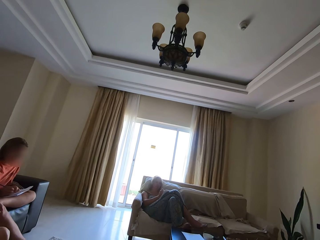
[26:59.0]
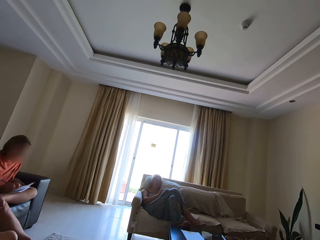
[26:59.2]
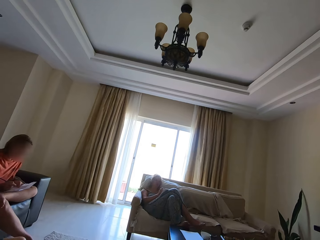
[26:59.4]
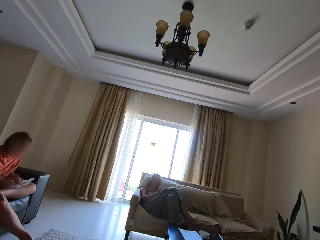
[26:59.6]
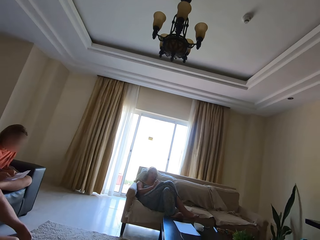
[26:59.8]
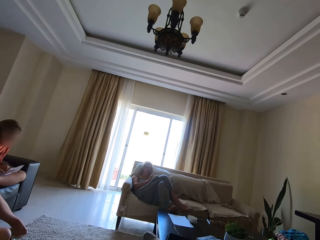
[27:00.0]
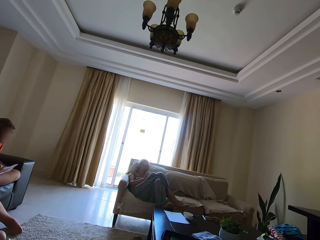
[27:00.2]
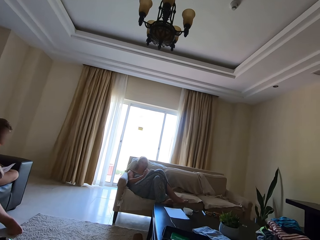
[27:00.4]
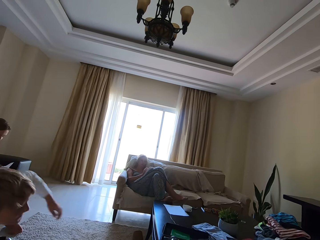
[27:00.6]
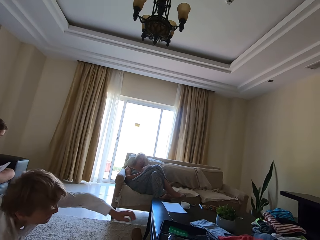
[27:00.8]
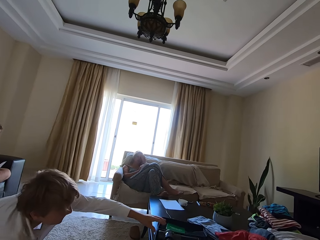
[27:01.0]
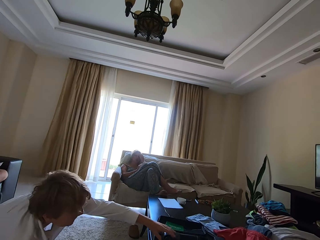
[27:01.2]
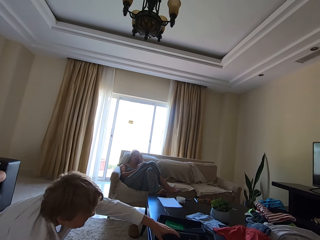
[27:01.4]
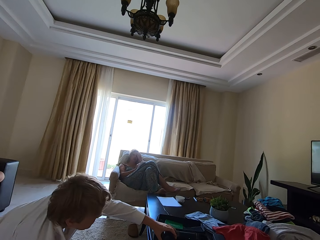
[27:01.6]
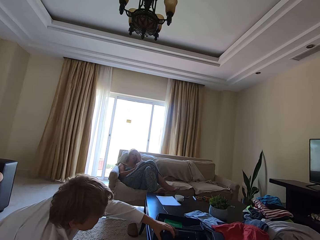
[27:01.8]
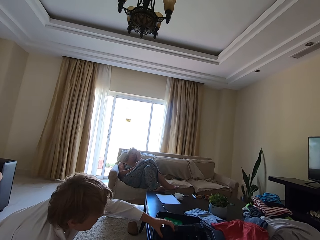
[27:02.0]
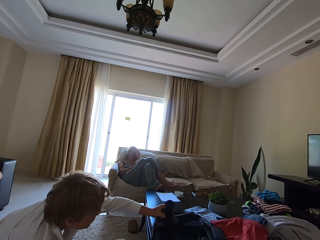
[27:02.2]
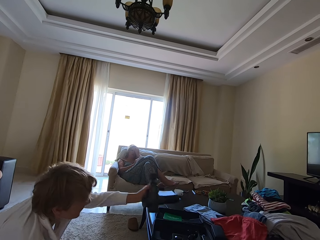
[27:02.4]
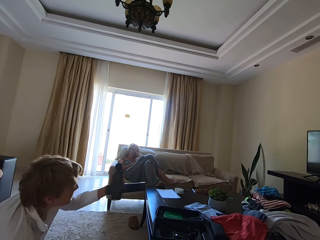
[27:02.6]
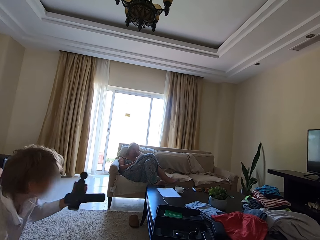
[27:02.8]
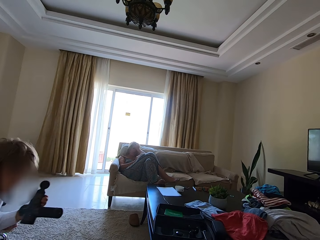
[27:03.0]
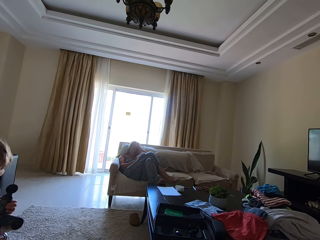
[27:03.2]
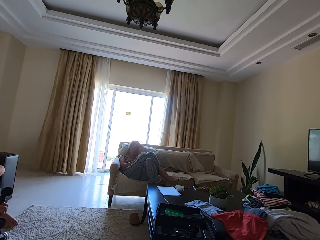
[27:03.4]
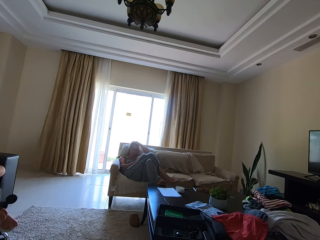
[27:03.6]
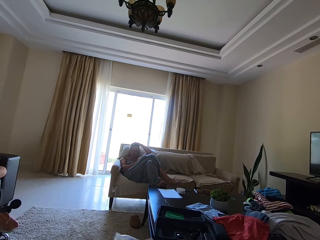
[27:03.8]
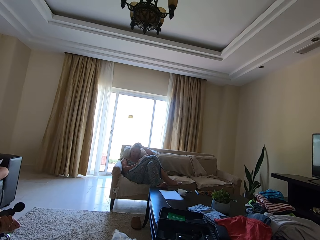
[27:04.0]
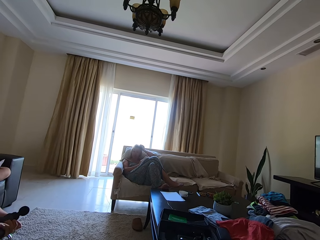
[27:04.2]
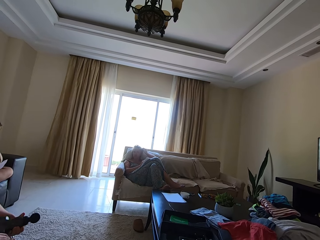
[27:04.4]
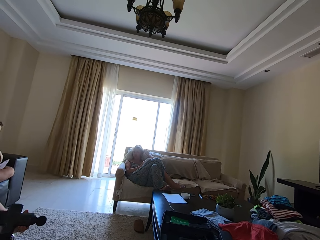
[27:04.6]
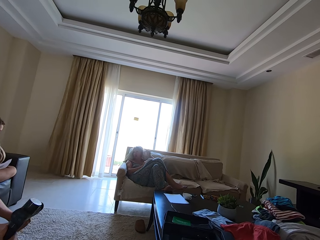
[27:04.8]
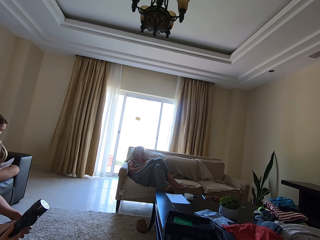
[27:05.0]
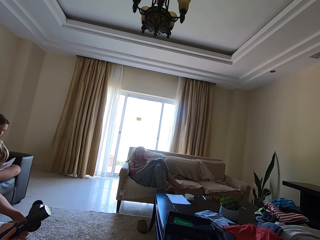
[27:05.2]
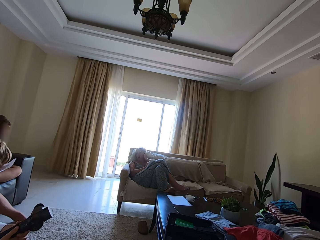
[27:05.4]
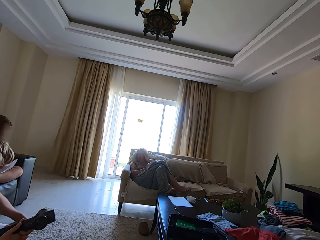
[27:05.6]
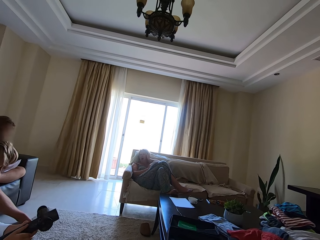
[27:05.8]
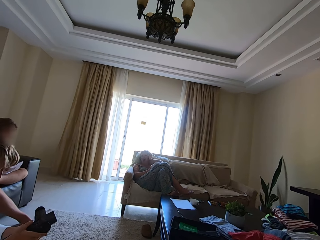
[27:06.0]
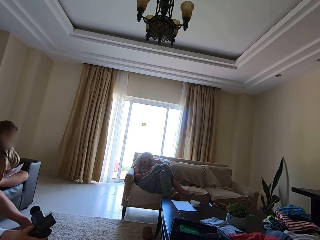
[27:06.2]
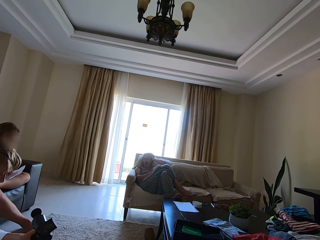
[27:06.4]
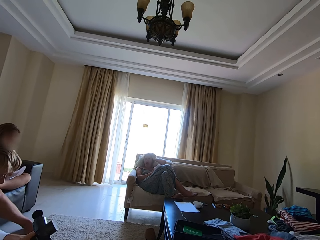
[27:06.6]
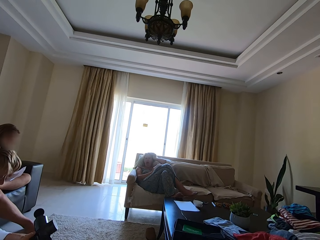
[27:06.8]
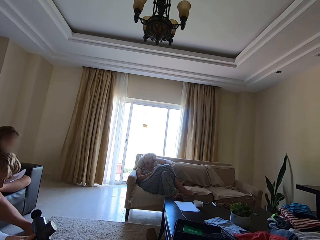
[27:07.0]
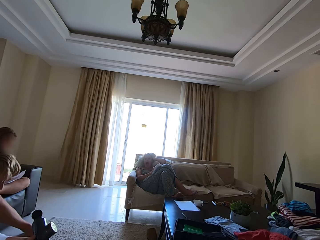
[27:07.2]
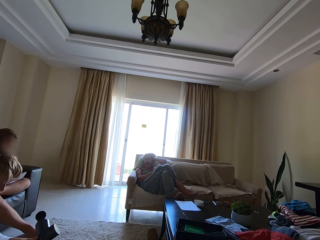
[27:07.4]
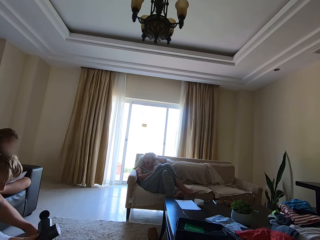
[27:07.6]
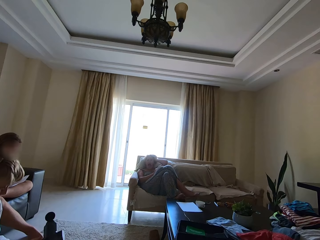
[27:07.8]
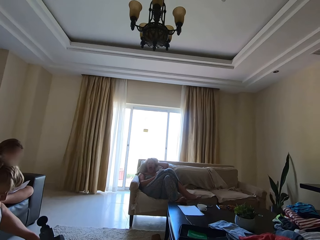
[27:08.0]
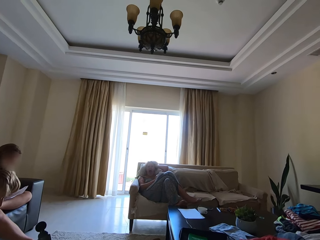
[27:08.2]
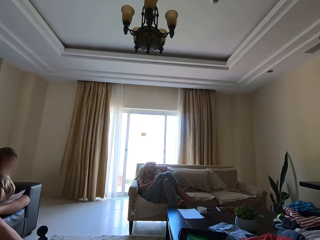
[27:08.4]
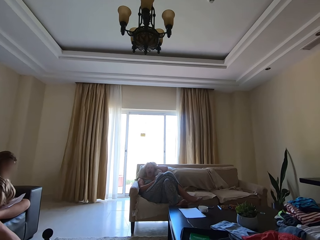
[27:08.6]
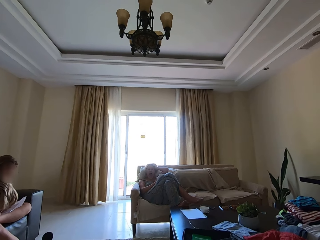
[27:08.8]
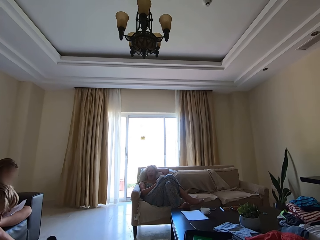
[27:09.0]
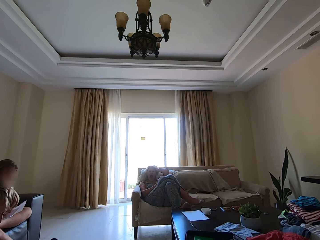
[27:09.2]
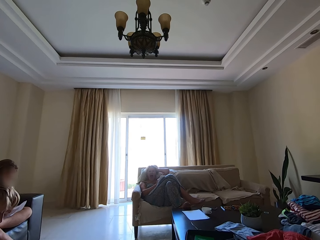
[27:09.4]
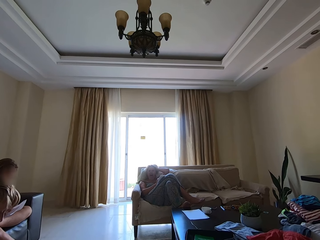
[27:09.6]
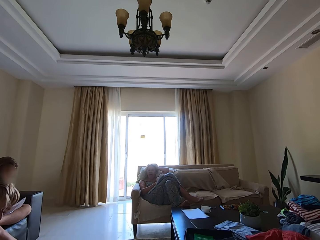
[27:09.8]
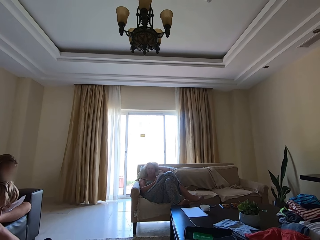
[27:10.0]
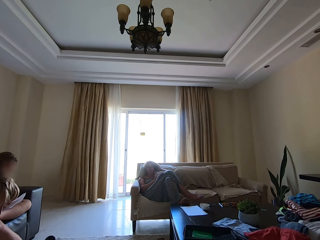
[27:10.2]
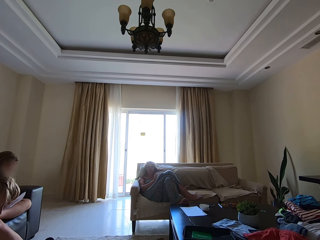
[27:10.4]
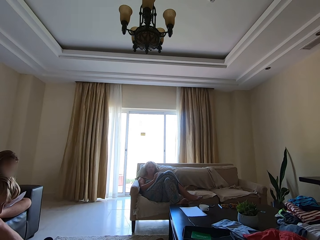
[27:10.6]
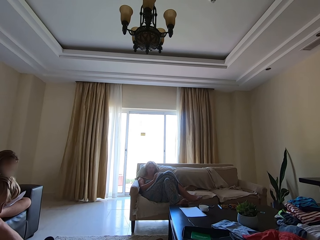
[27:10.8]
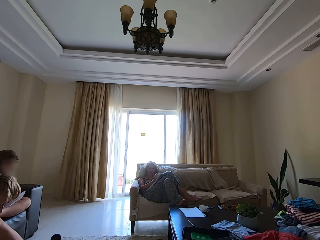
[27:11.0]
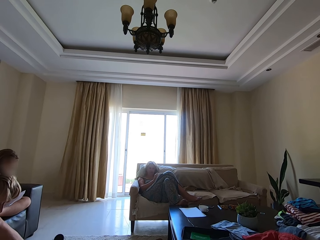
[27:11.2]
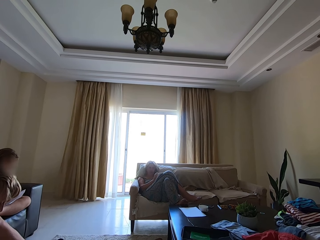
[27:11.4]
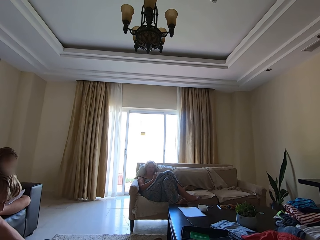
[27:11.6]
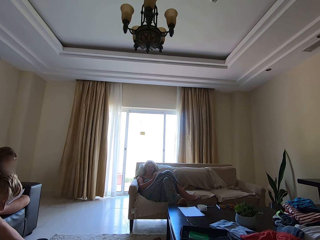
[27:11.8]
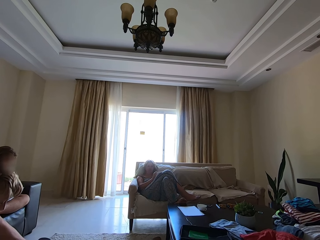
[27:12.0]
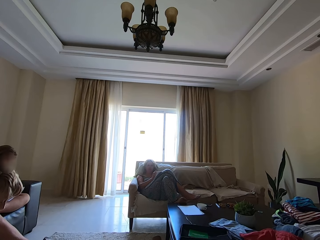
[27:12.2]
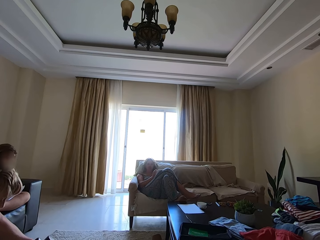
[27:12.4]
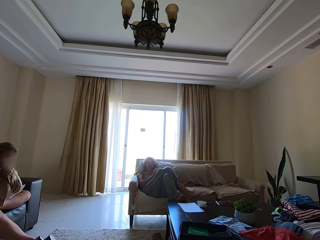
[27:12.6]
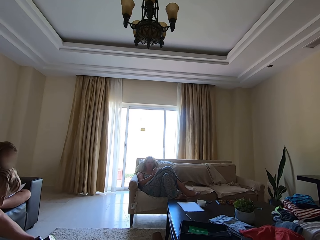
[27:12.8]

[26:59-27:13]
The camera wearer talks. Someone talks. A person straightens the hair. Another person picks up a massage gun in a suitcase. The first person yawns. The camera wearer talks.

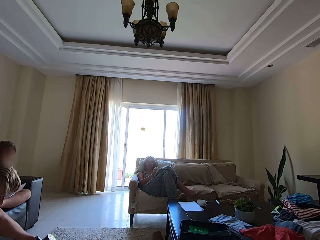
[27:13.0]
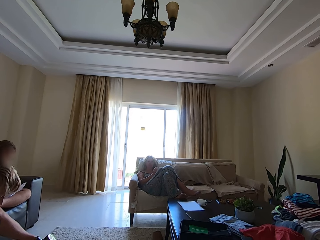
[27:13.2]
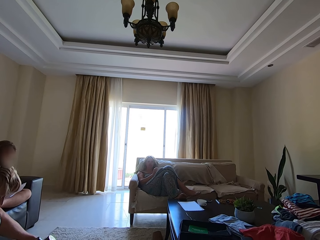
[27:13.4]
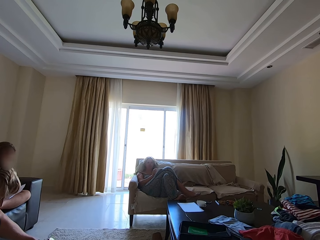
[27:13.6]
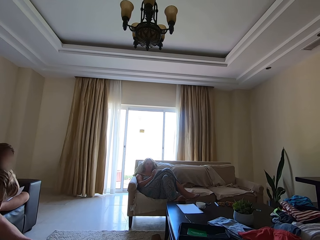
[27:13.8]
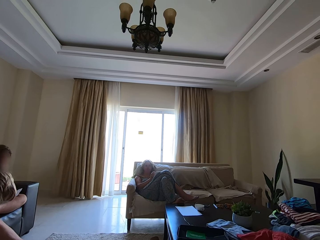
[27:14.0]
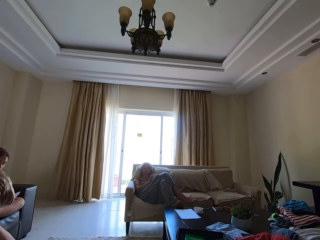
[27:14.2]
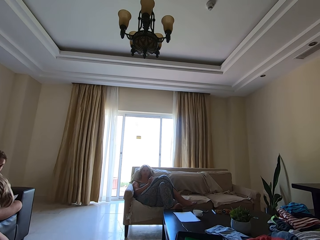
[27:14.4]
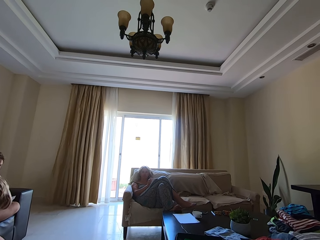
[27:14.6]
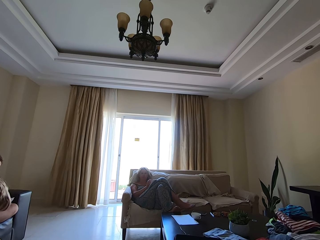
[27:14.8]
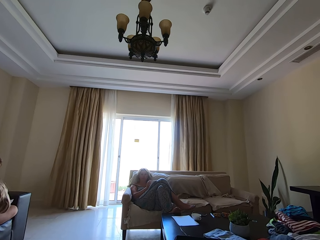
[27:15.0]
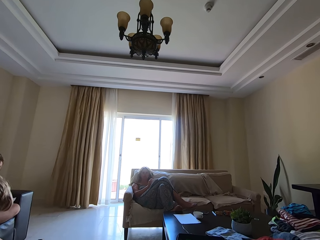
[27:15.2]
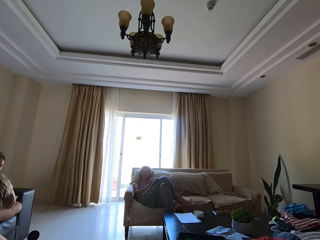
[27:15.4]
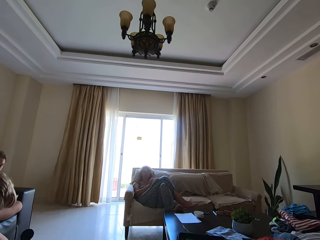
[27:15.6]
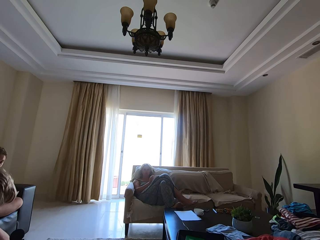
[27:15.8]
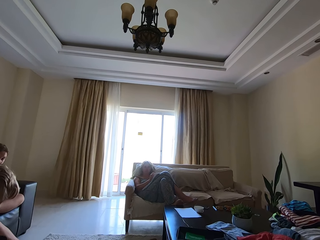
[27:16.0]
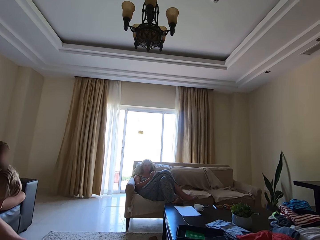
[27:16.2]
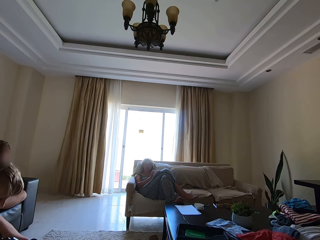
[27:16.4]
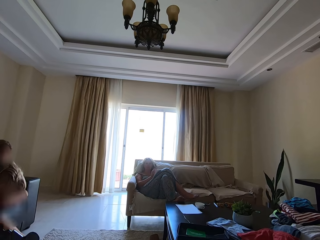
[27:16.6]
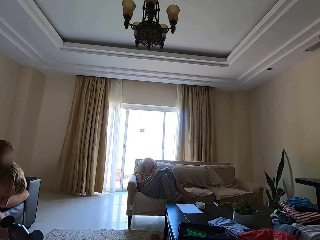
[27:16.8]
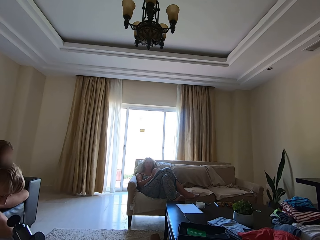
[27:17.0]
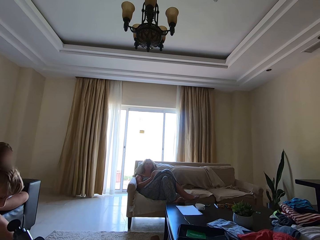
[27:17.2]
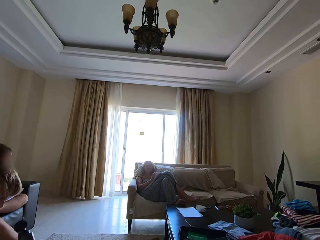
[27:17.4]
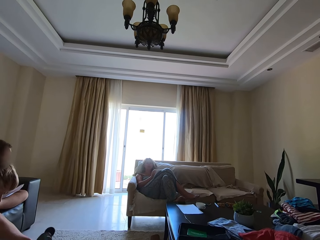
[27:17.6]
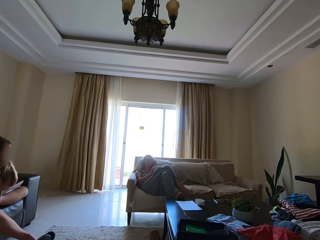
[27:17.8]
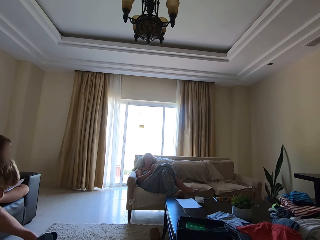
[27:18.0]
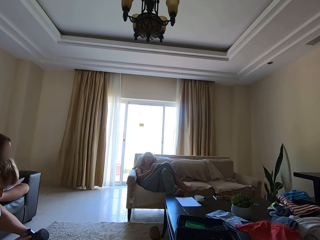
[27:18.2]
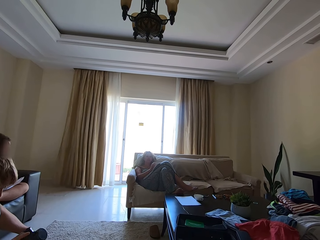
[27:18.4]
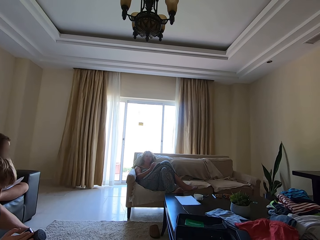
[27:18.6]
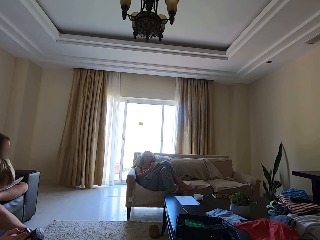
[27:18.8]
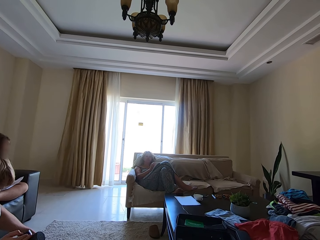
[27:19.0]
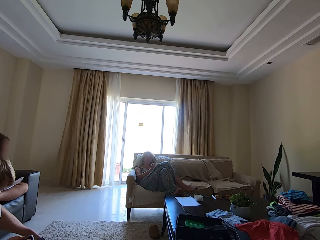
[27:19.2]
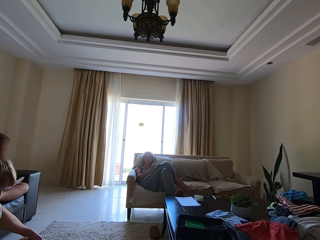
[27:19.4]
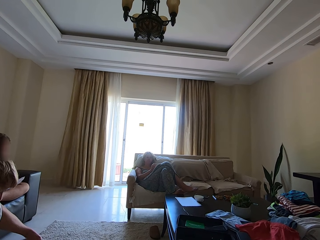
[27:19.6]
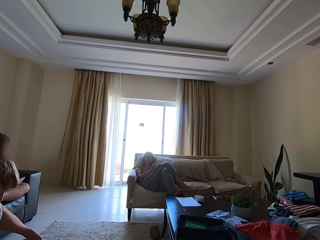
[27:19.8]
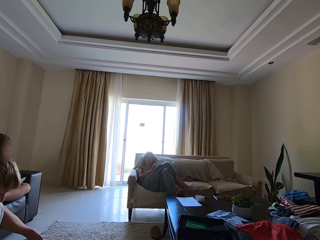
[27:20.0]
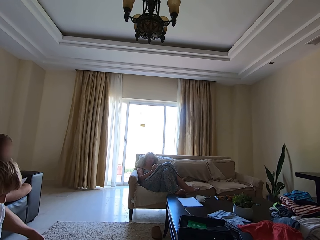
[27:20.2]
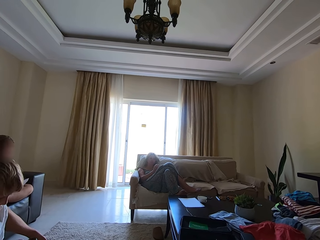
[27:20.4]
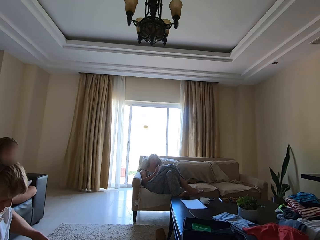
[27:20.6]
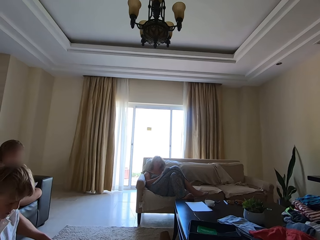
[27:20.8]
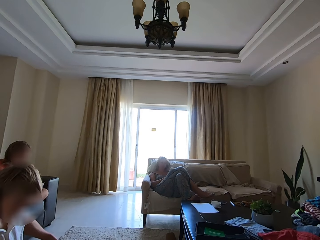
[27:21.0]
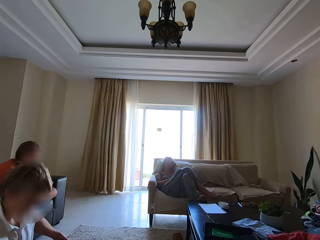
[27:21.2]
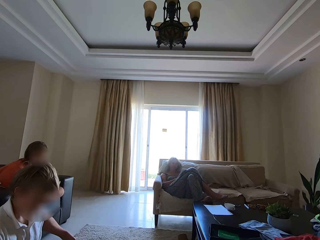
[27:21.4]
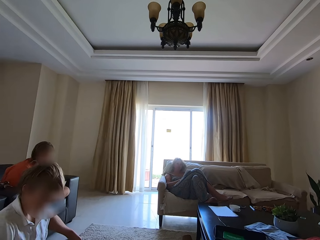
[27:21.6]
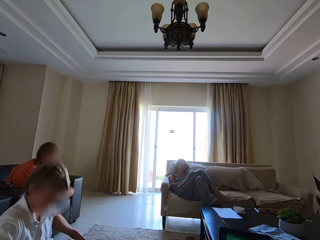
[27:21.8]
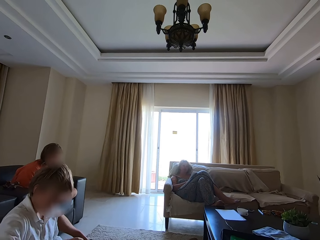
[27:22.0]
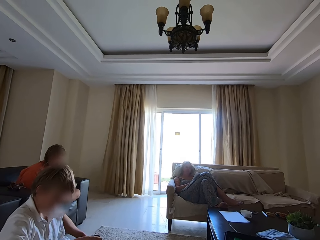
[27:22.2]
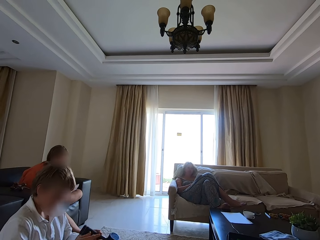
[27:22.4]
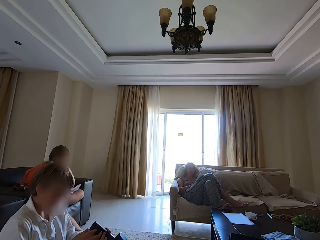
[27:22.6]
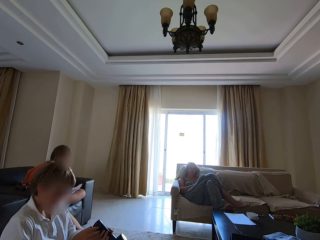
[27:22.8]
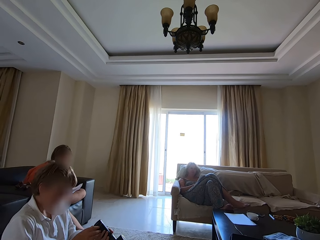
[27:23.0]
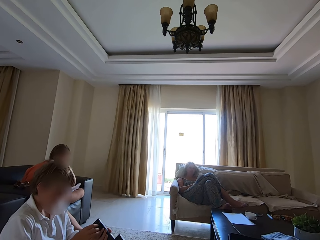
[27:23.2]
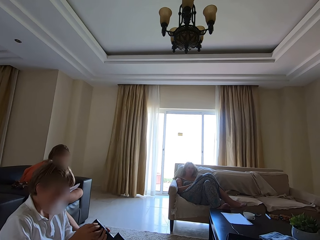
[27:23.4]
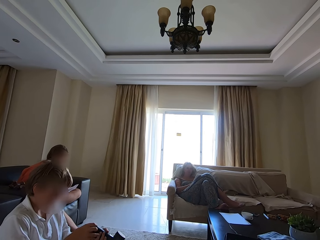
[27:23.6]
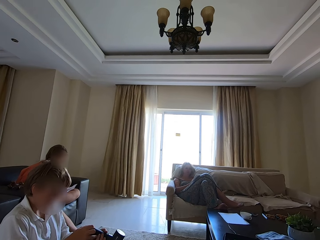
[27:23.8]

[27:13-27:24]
A man checks at the blowing machine. A person writes down on the book with a pen.
